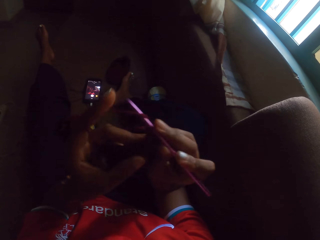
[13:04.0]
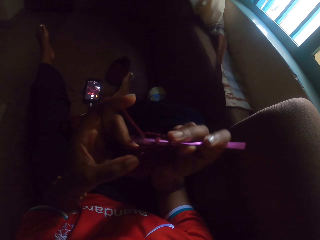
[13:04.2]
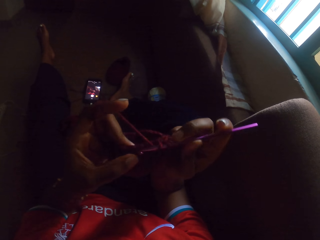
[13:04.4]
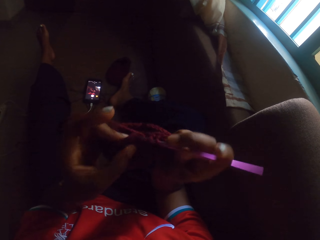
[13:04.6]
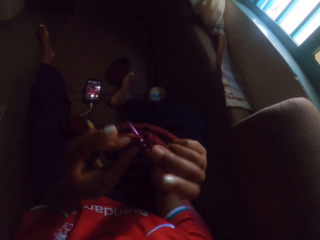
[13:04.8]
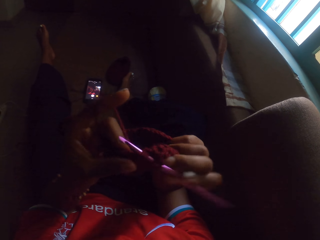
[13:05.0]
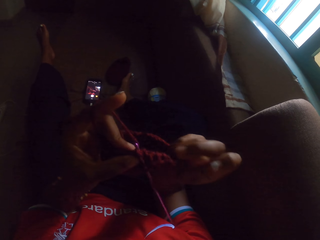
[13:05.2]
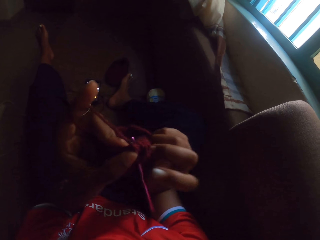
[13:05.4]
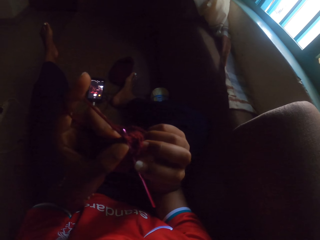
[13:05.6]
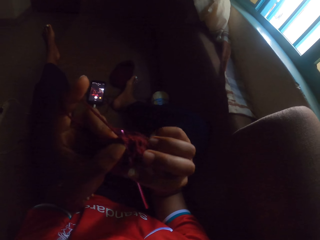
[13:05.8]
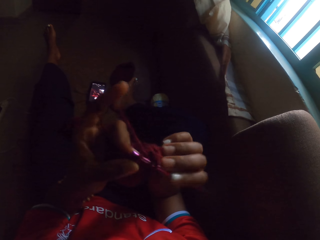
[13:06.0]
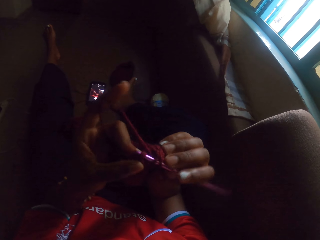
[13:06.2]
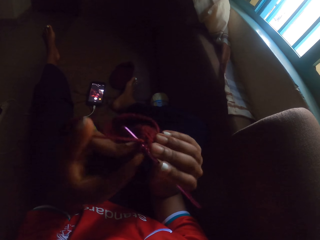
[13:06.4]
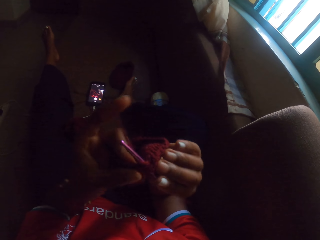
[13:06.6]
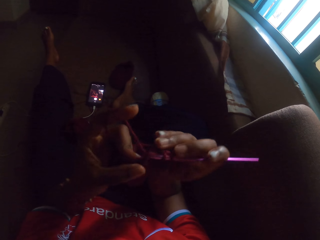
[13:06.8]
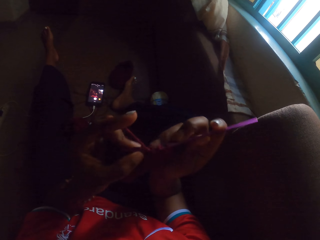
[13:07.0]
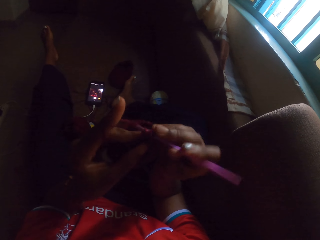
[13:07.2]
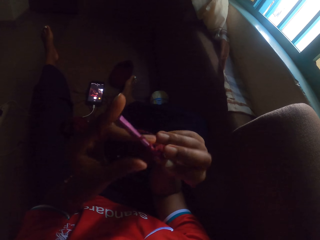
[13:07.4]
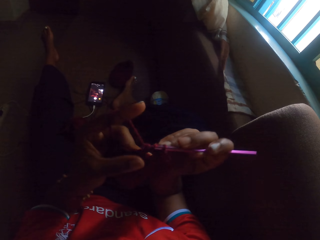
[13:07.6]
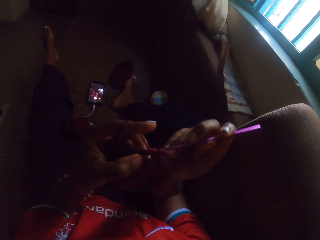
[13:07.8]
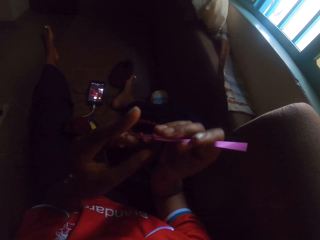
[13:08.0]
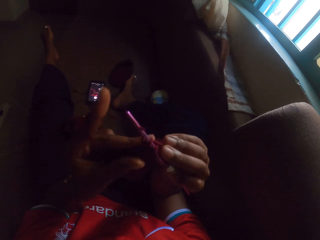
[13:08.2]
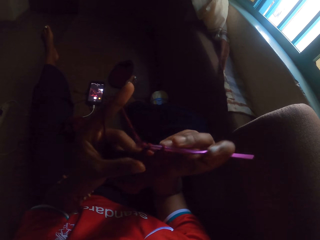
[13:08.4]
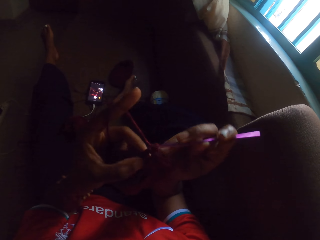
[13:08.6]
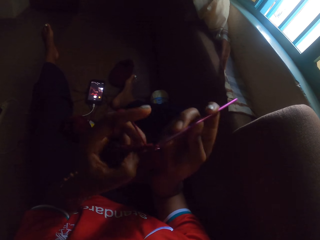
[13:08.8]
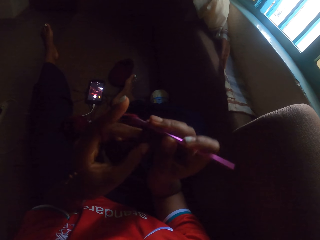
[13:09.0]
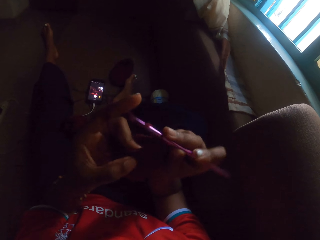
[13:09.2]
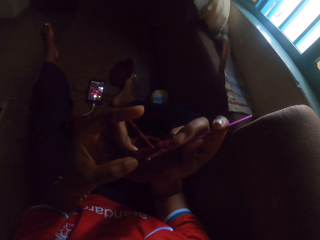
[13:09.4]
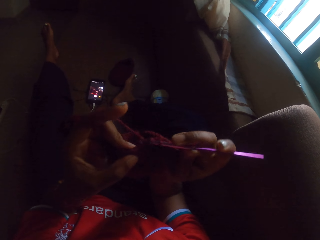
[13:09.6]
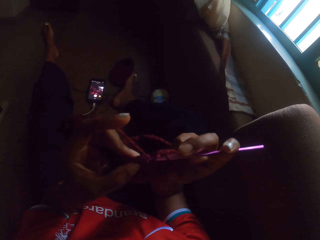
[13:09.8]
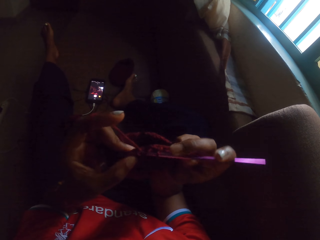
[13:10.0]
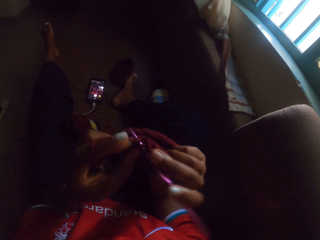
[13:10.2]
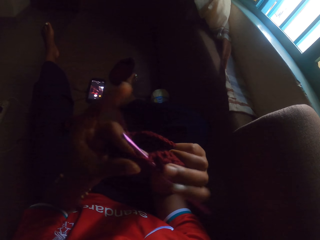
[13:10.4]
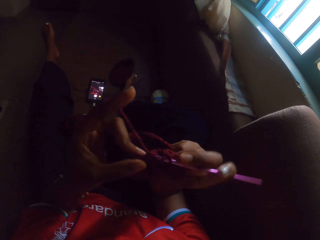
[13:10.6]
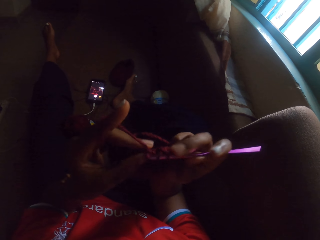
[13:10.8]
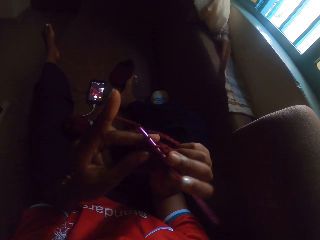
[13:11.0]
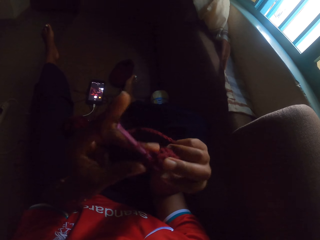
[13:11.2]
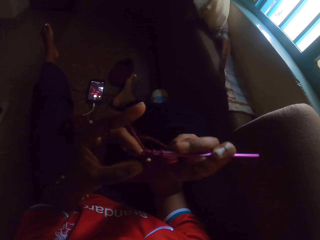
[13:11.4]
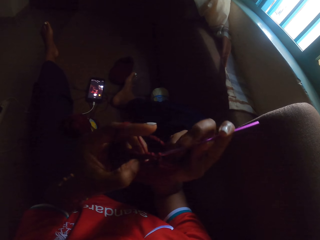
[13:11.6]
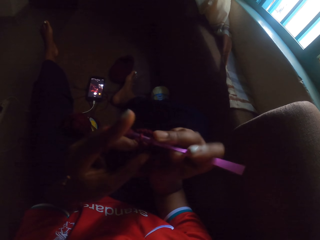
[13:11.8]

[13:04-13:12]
The camera wearer removes her right hand from the crochet hook. She holds the crochet hook with her right hand. She crochets the wool with the crochet hook in her right hand.

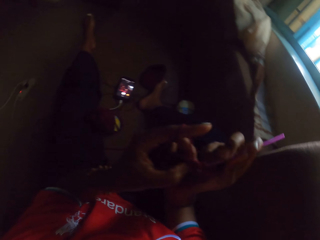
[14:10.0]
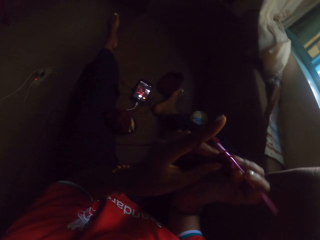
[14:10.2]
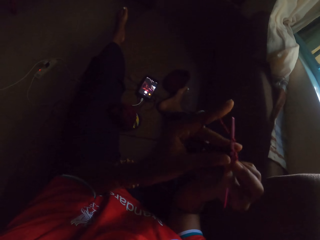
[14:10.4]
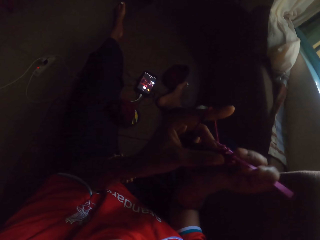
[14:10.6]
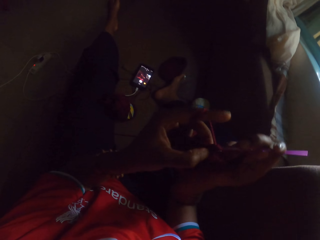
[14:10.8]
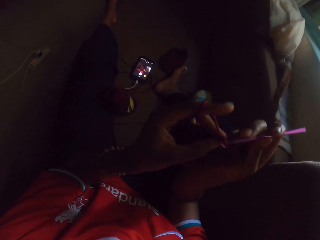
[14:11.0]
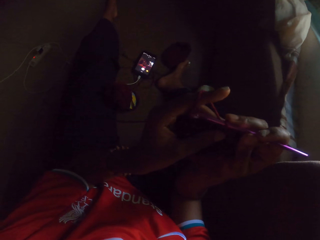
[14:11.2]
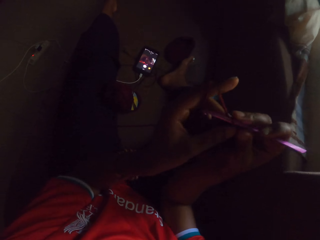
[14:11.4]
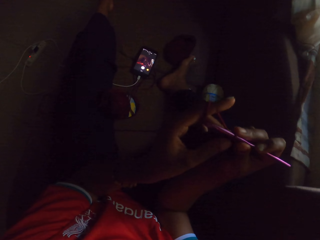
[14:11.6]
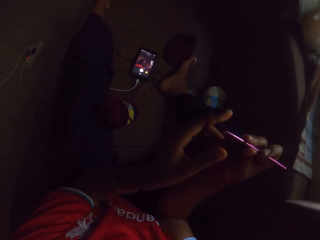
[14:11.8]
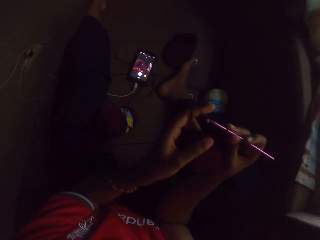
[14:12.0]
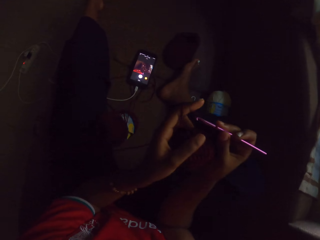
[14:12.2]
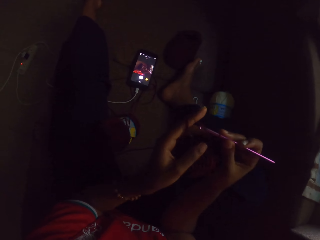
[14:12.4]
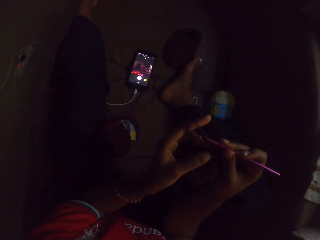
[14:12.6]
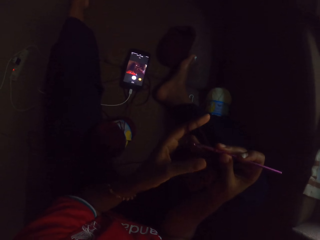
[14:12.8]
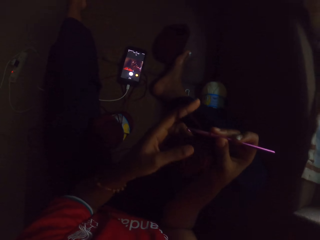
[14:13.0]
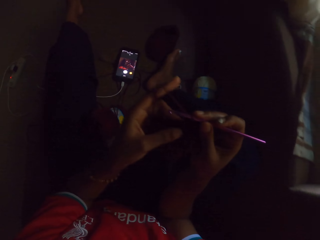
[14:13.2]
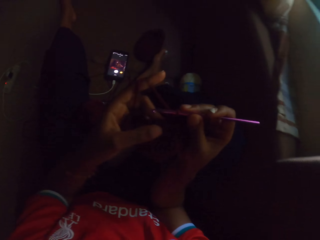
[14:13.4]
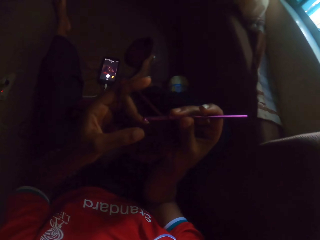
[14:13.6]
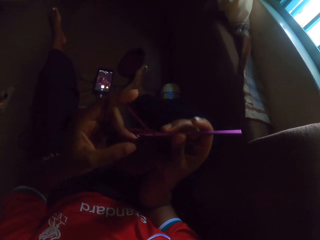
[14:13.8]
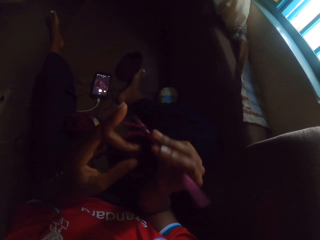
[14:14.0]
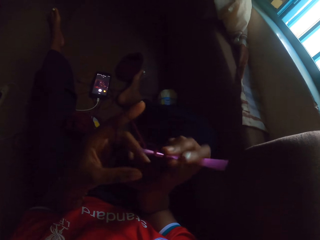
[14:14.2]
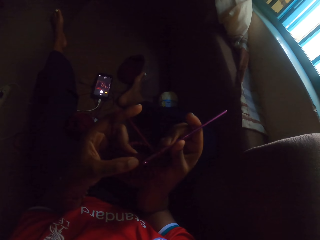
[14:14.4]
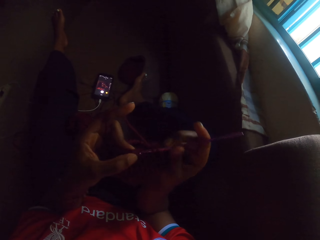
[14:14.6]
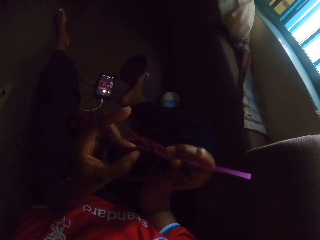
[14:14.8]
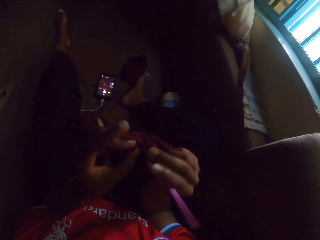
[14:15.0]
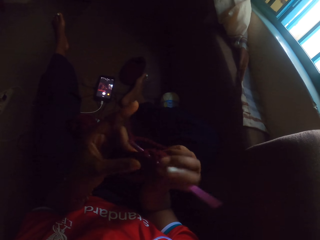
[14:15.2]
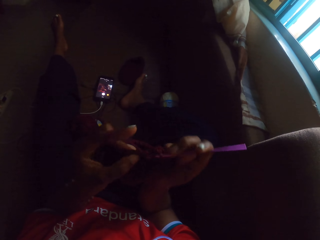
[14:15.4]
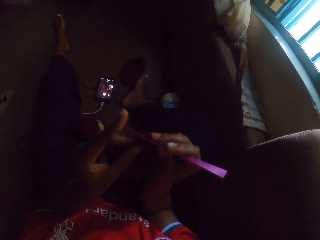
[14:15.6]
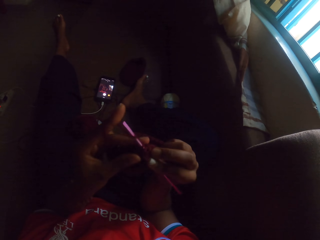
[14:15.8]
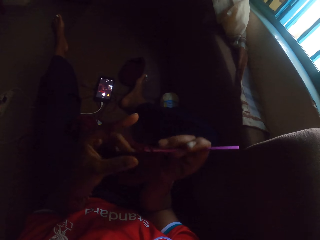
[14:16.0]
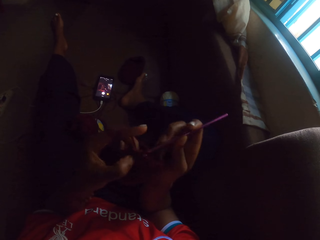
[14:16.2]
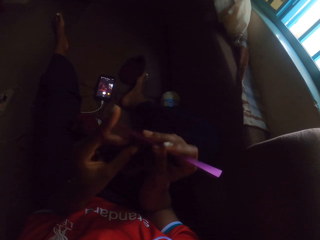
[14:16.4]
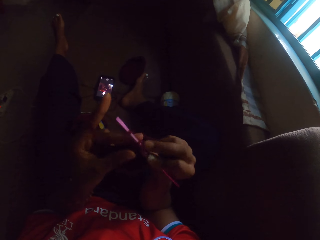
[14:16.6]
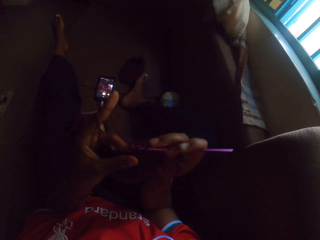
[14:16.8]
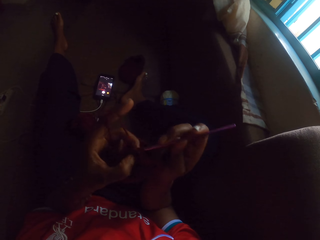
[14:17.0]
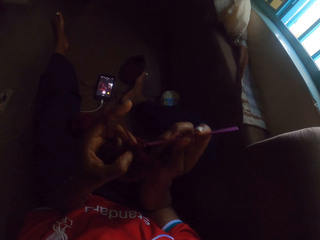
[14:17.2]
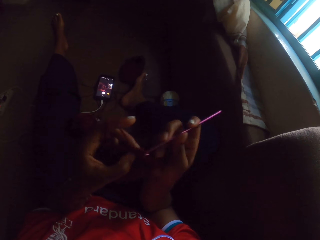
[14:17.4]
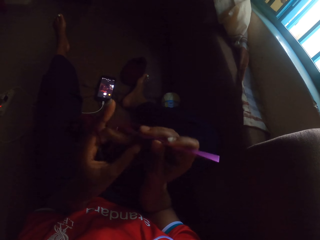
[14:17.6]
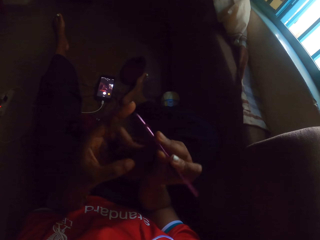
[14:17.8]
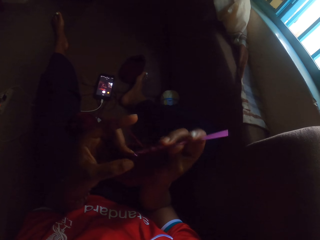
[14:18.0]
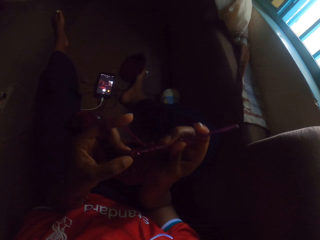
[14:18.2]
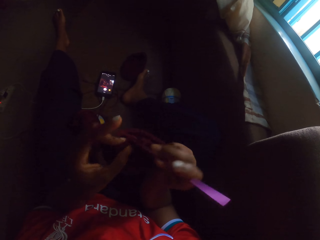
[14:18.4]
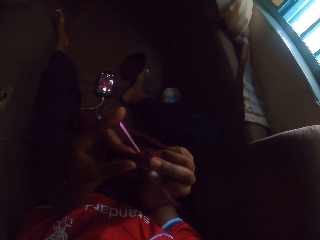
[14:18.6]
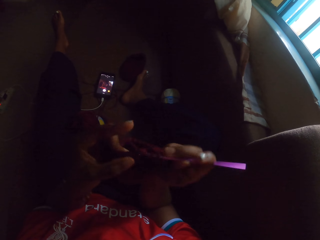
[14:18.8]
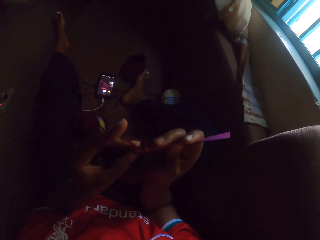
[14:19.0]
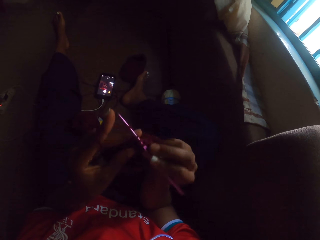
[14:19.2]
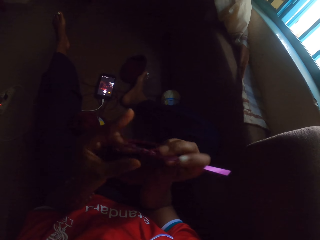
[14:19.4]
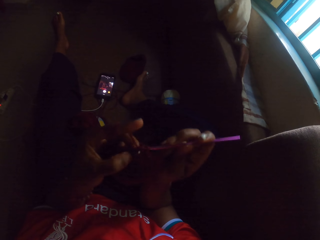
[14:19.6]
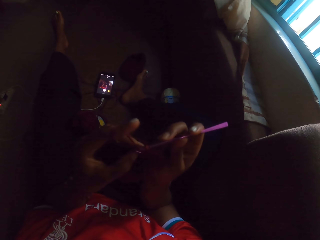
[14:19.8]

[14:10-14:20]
The camera wearer adjusts the fabric. She counts the crochet stitches on the crocheted yarn in her left hand. She crochets the yarn with the crochet hook in her right hand.

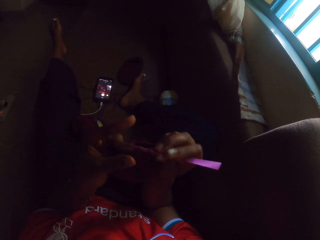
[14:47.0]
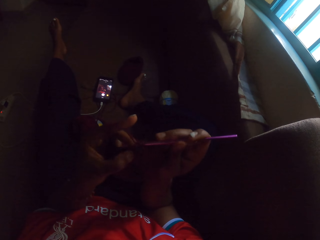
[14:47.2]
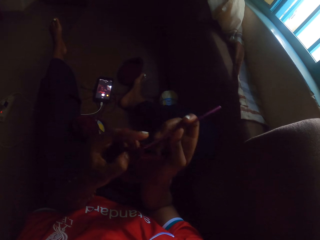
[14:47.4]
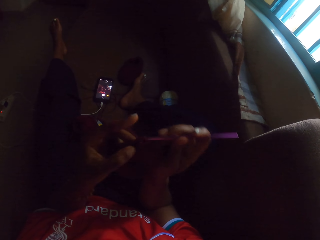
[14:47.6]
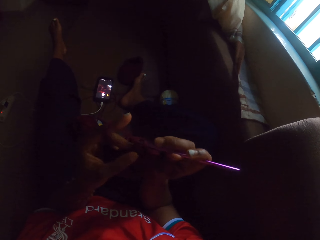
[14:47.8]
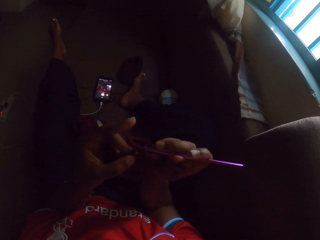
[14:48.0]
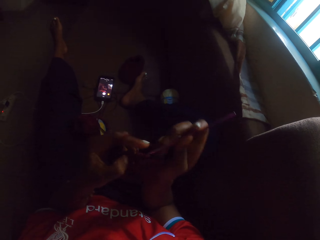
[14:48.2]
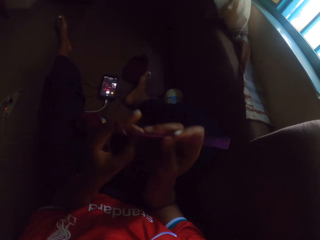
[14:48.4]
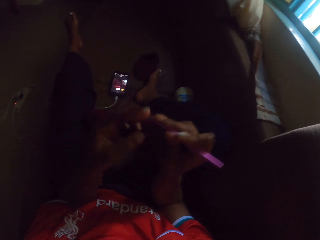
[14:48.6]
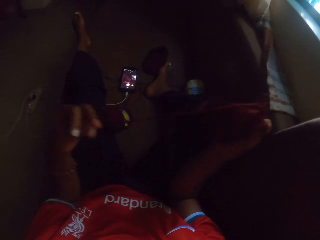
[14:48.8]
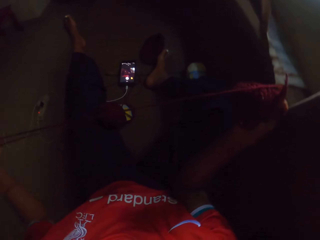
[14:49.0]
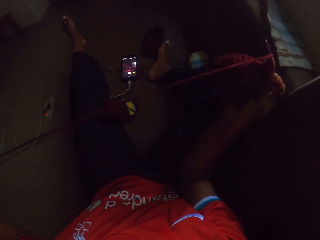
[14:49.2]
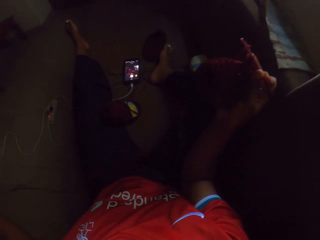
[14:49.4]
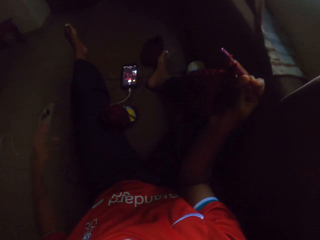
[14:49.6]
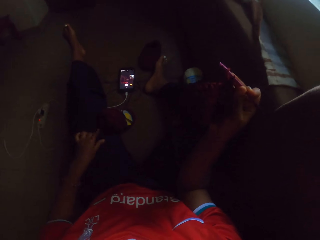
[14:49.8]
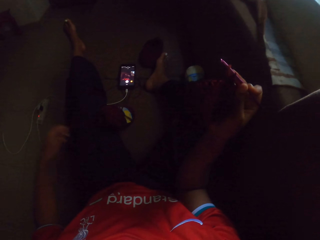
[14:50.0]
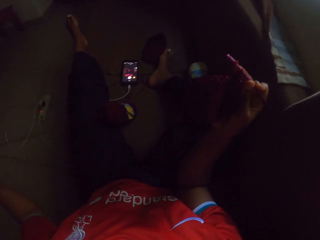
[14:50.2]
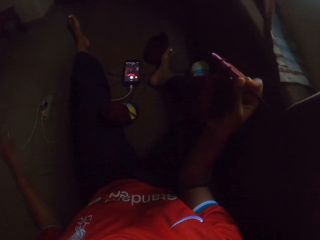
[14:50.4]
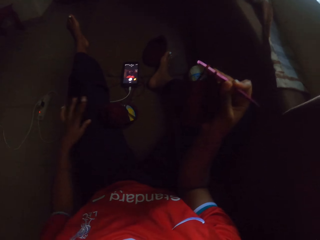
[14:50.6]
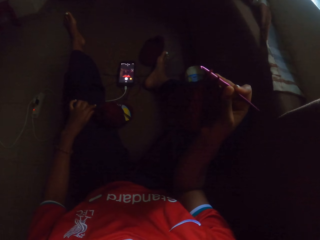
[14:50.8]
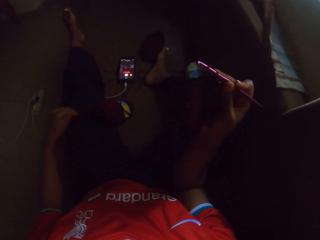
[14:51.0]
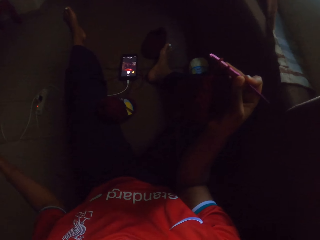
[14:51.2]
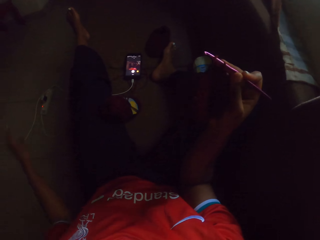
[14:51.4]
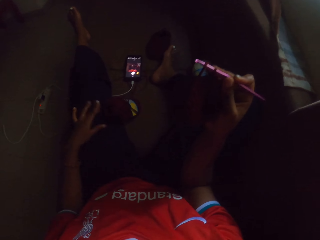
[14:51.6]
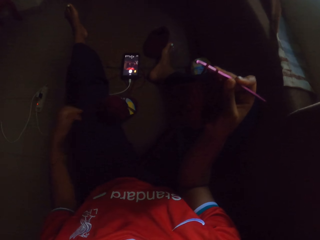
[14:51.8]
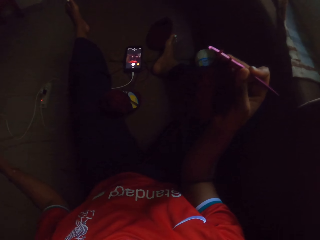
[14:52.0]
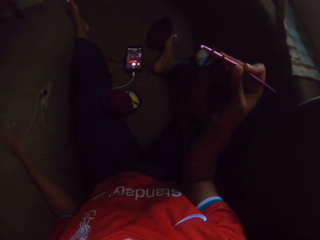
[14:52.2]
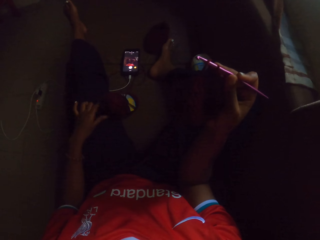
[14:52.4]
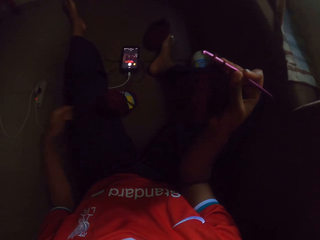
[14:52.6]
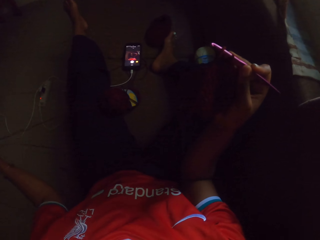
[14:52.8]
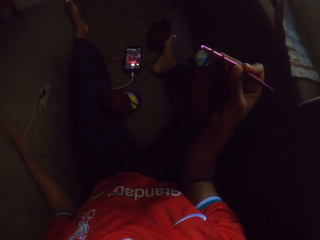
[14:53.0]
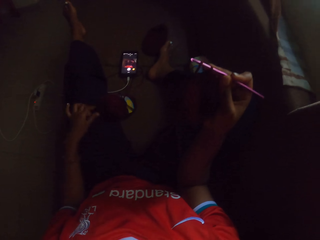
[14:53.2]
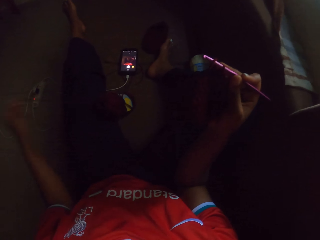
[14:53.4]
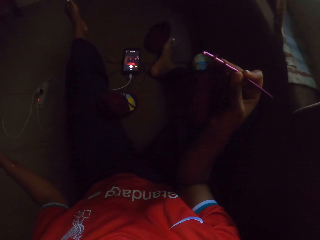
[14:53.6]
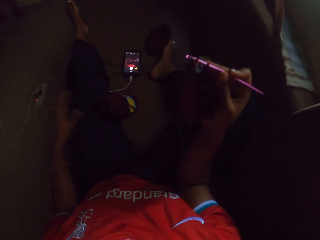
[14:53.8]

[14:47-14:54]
The camera wearer passes the crocheted yarn in her left hand to her right hand. She draws a yarn strand with her left hand from the crocheted yarn in her right hand. She aligns the yarn. She pulls yarn strands from a pack of yarn on the floor with her left hand.
